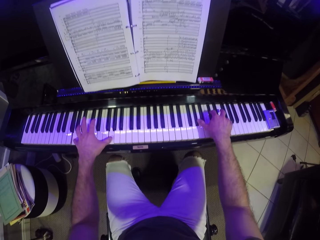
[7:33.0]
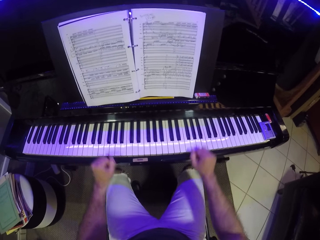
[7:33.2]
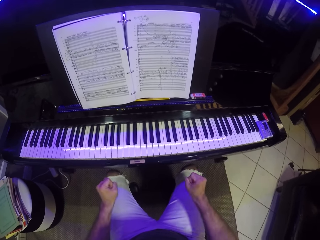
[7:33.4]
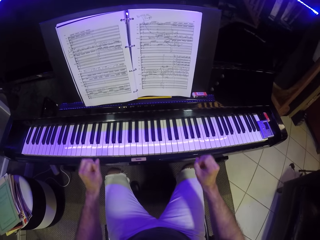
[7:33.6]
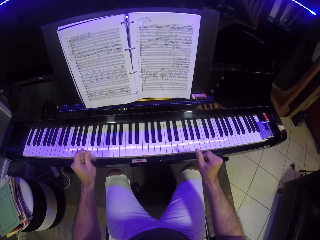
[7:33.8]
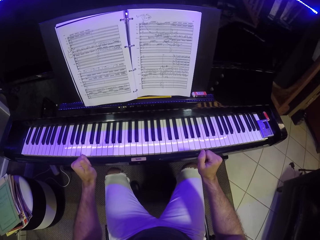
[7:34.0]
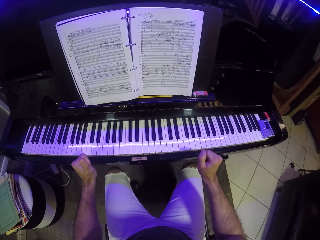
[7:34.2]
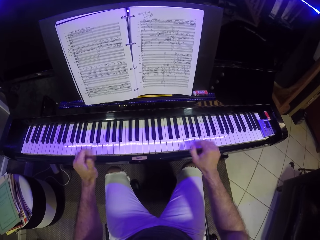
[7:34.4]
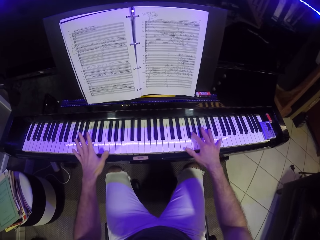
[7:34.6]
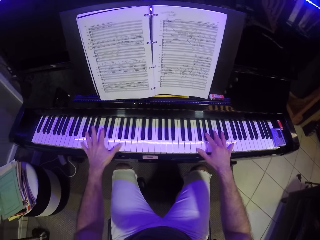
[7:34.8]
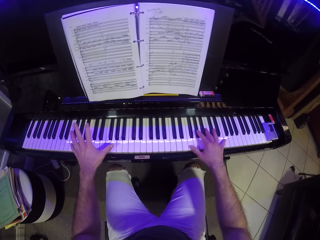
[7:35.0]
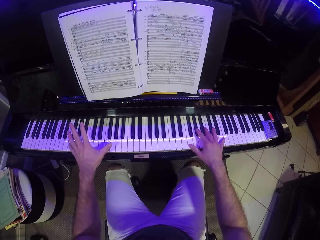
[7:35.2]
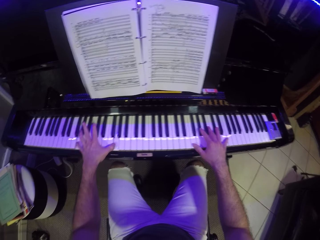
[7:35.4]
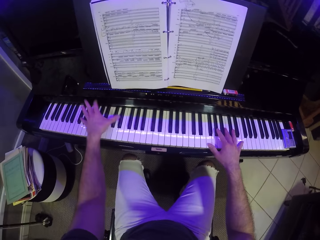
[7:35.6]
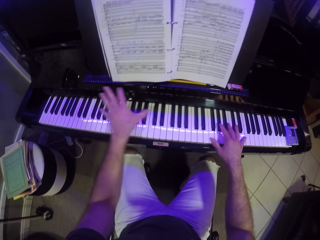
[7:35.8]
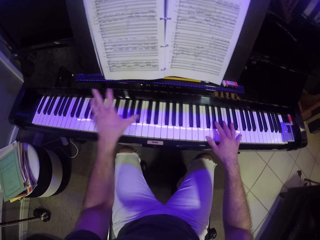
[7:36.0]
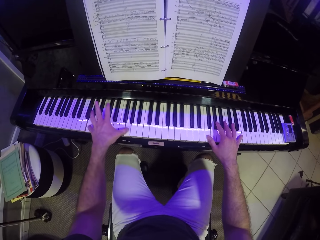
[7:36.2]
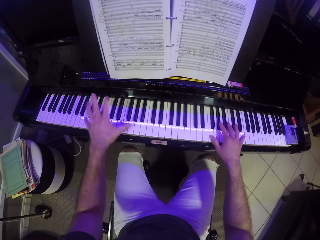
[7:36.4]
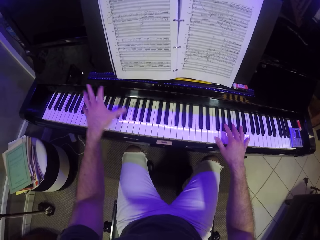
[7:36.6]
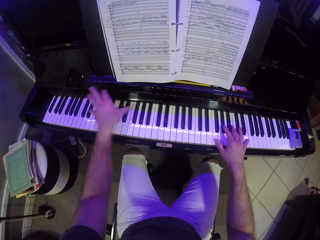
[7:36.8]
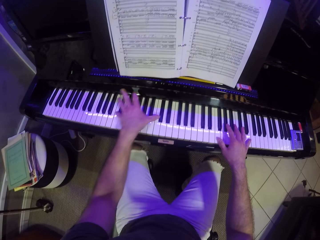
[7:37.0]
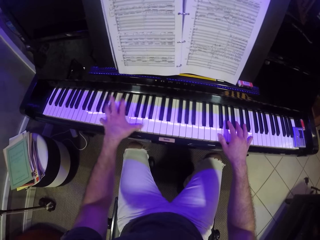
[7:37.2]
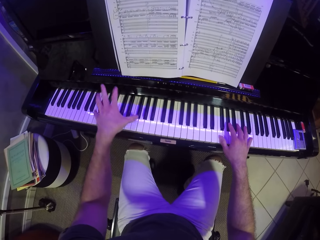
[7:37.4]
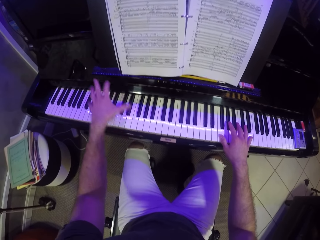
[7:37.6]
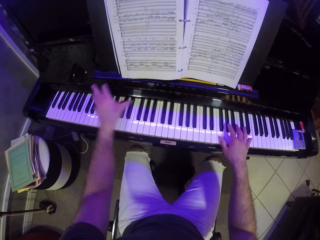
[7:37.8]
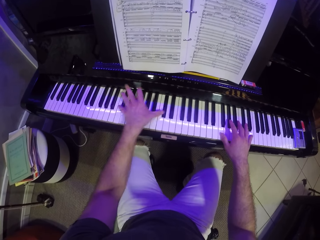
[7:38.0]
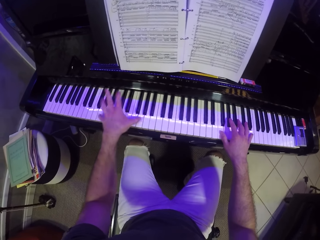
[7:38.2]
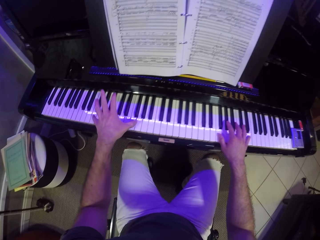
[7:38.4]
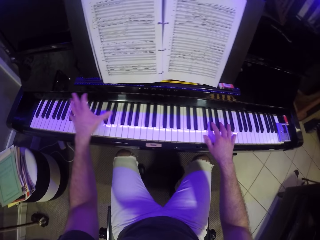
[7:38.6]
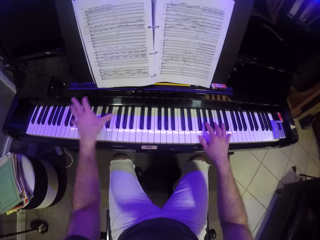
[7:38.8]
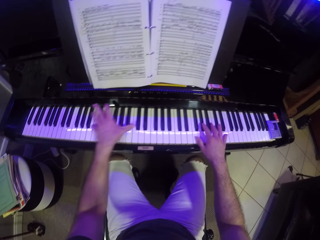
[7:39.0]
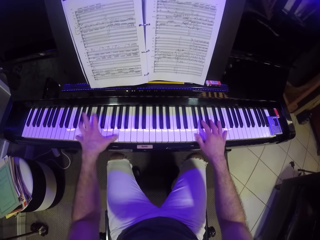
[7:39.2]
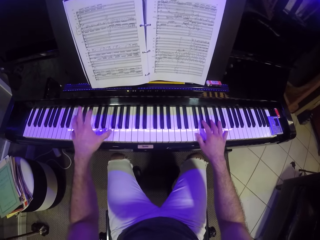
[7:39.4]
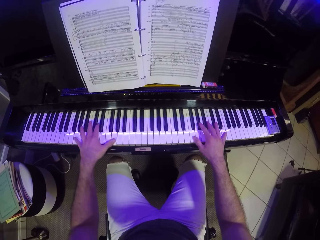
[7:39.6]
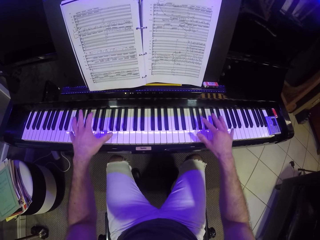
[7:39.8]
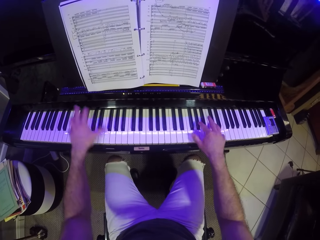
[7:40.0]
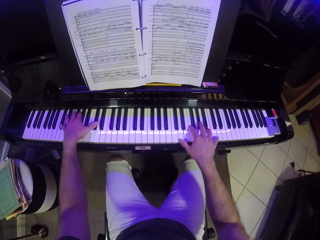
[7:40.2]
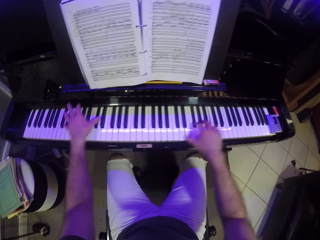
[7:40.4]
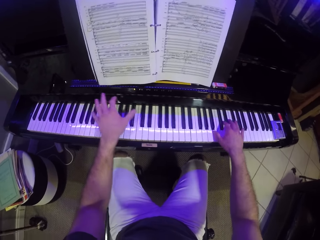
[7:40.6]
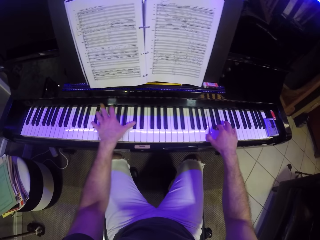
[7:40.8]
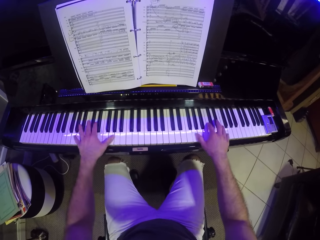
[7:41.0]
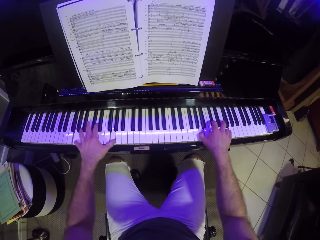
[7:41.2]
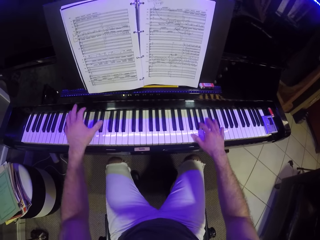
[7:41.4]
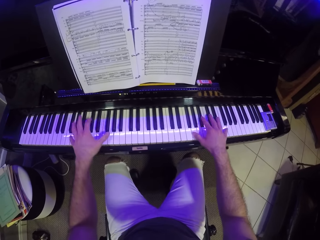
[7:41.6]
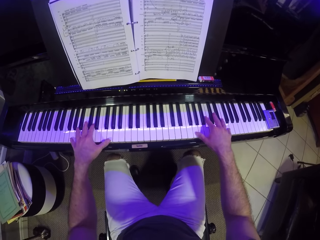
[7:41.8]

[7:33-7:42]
The camera wearer lifts both hands. They play the piano.

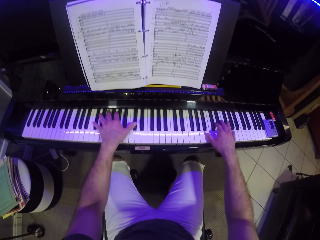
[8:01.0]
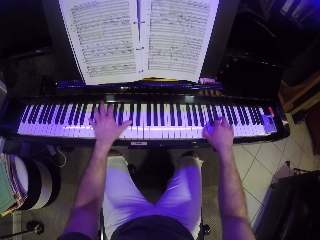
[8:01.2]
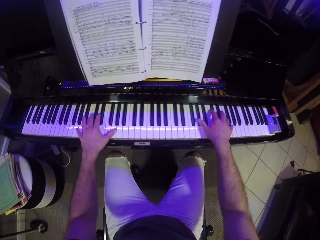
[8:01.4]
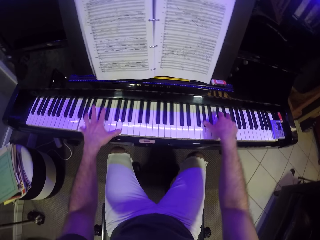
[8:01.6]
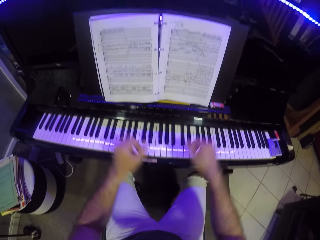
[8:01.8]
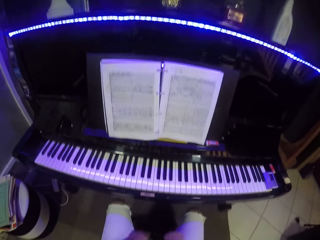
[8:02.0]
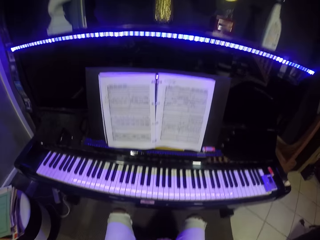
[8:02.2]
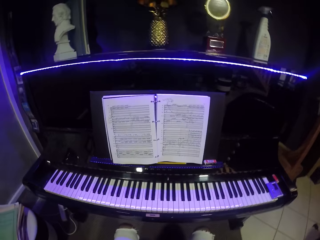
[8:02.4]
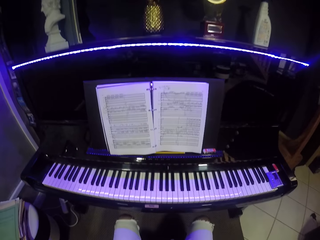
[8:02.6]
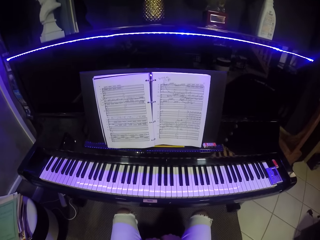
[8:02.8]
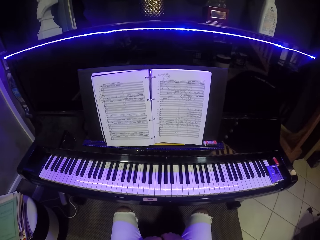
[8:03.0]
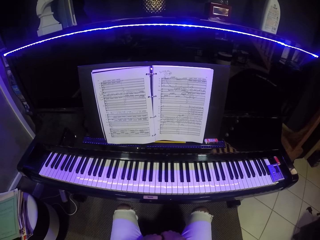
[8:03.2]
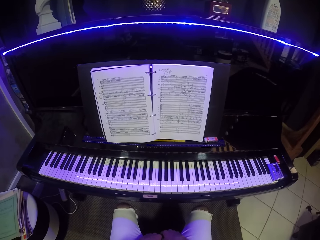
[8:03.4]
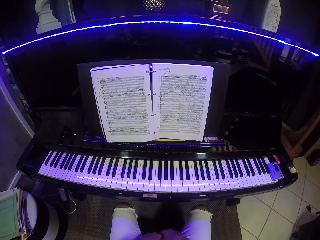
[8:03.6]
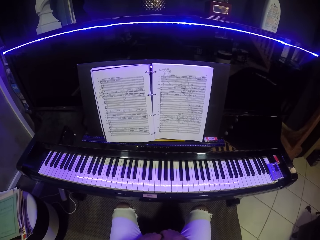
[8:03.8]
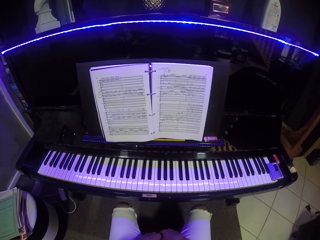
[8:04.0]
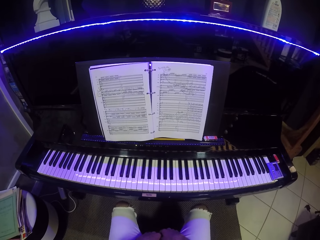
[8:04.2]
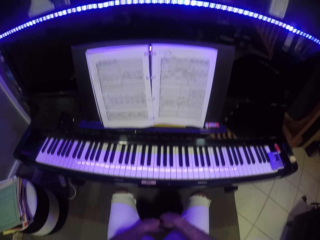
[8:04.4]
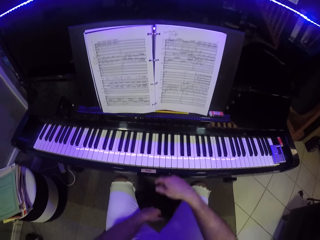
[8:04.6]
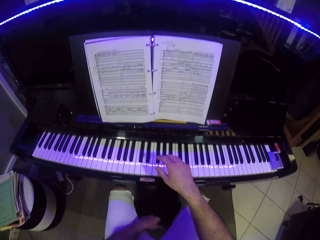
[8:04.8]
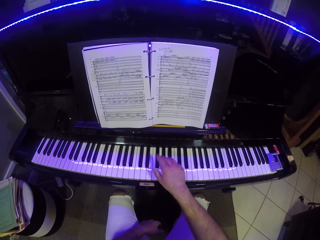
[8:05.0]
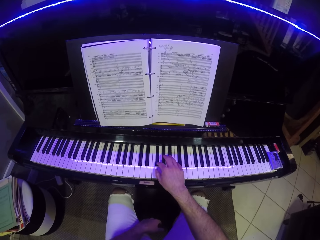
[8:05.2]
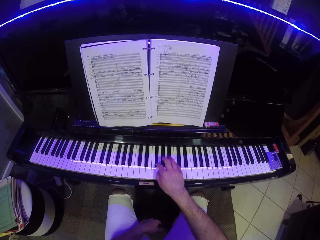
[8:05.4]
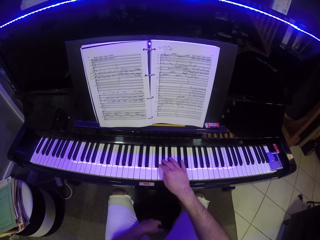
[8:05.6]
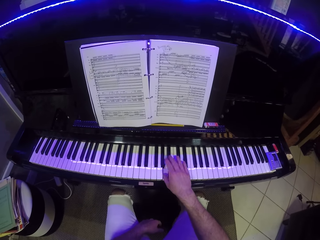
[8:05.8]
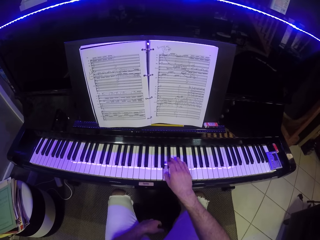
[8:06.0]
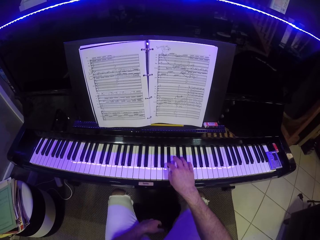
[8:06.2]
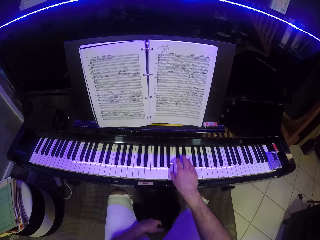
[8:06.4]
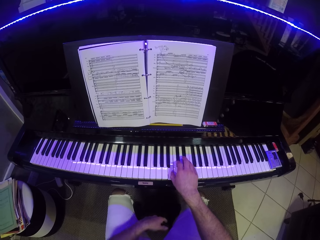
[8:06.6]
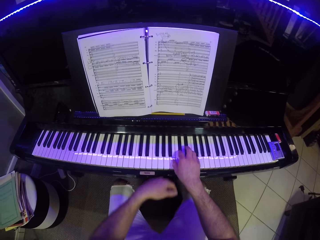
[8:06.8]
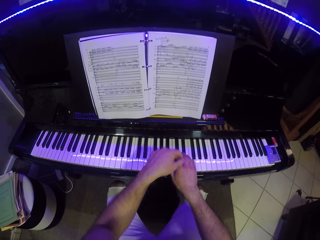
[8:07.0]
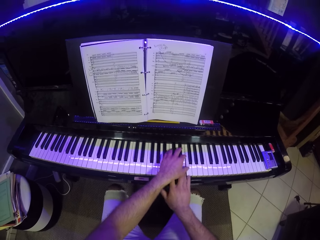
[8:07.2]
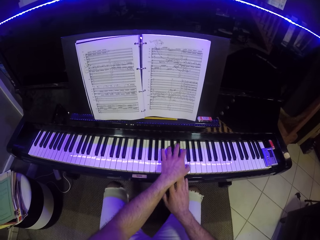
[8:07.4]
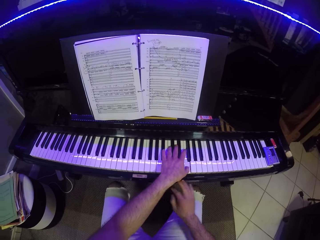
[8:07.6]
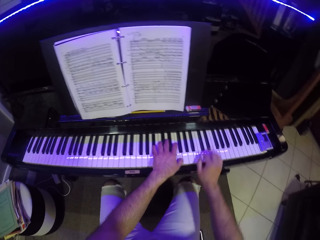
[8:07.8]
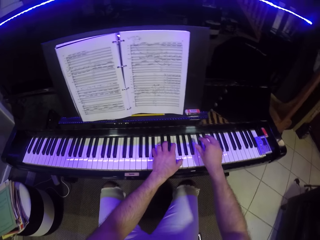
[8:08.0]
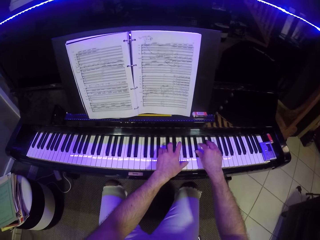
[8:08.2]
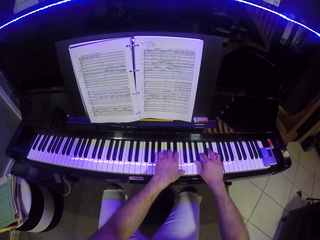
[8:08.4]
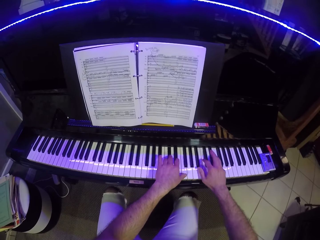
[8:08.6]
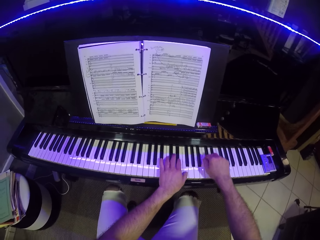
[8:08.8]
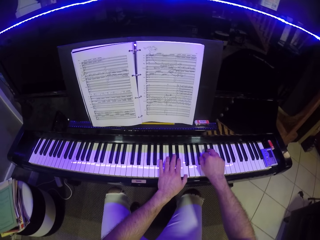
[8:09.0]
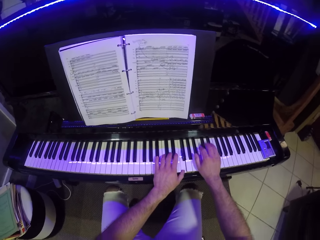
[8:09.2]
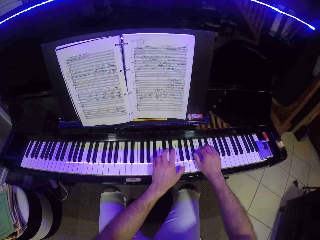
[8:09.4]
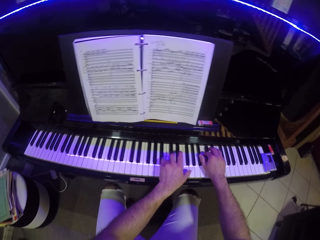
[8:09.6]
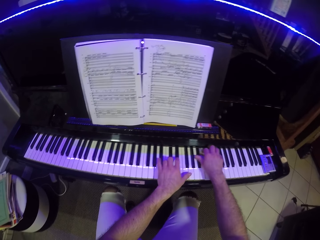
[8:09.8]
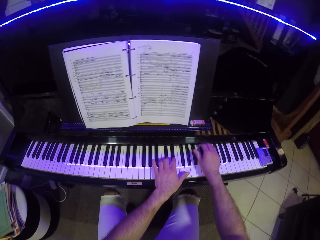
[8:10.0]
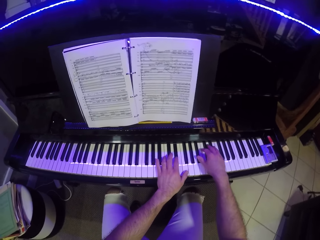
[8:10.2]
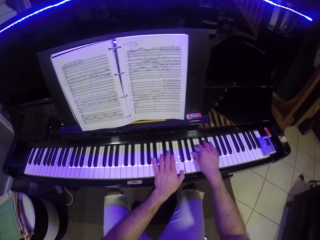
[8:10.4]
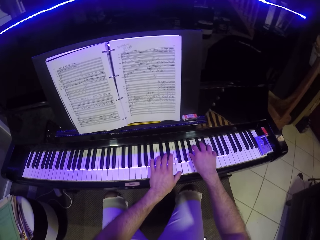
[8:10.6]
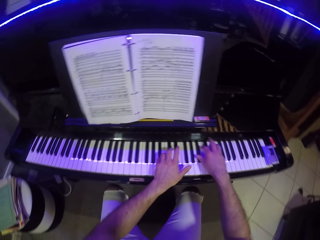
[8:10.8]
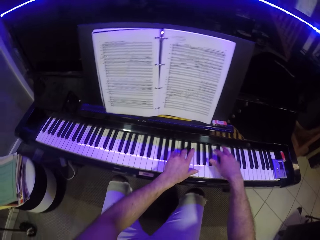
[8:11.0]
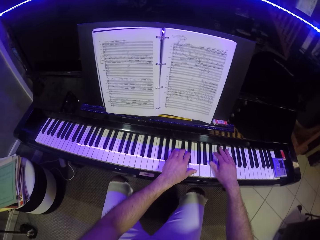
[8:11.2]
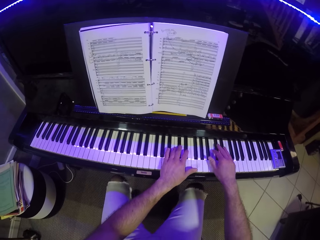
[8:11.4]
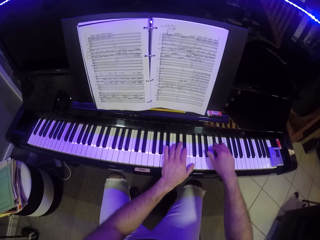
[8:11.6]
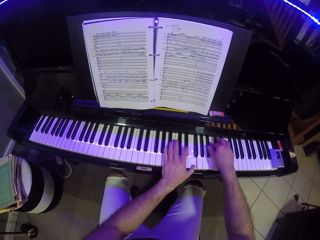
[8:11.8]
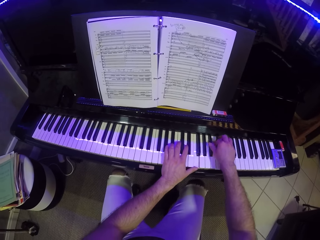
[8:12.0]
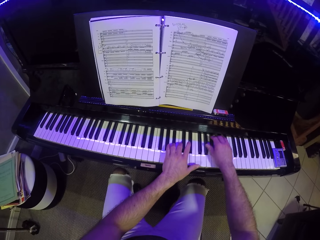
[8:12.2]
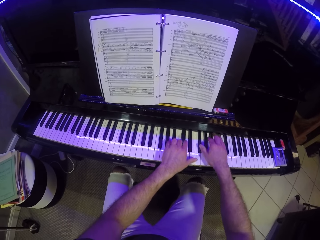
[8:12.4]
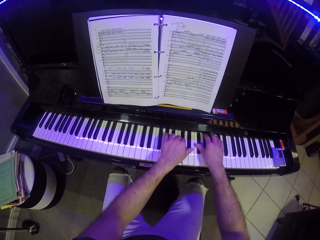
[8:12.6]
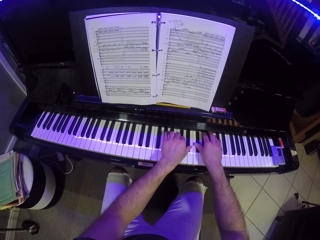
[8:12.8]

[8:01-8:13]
The camera wearer puts his hands on his lap. He removes the hands from the keyboard. He plays the piano with his right hand. He plays the piano with both hands.
